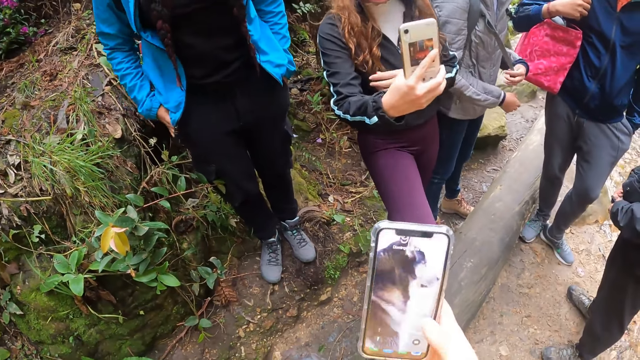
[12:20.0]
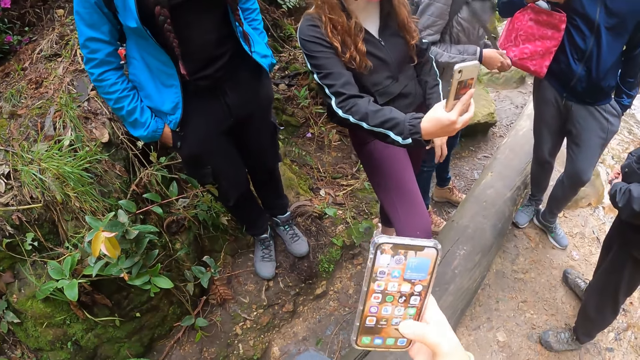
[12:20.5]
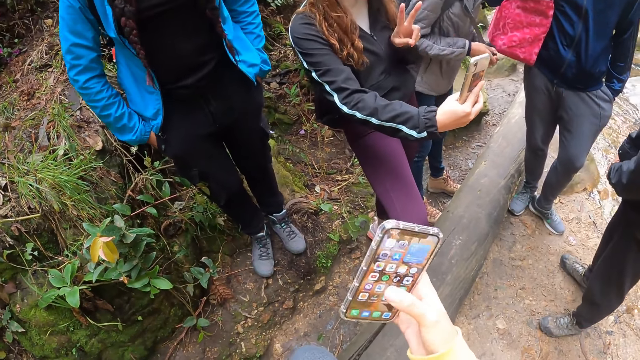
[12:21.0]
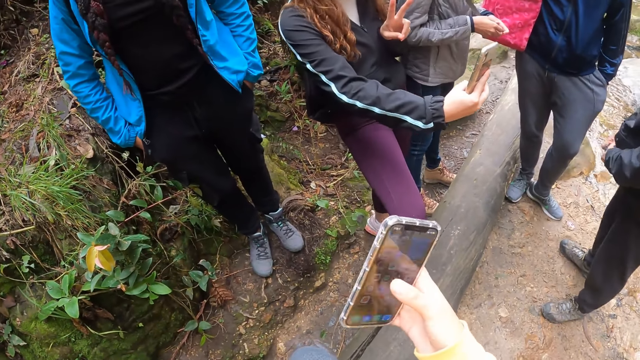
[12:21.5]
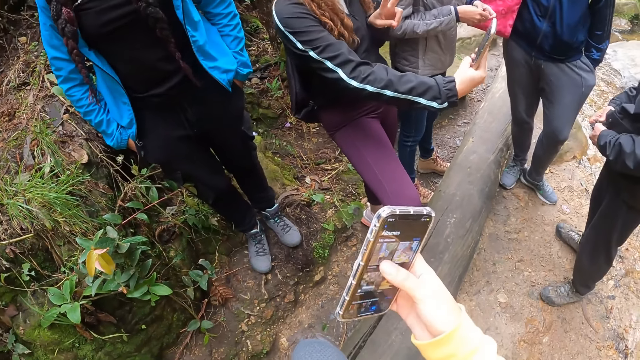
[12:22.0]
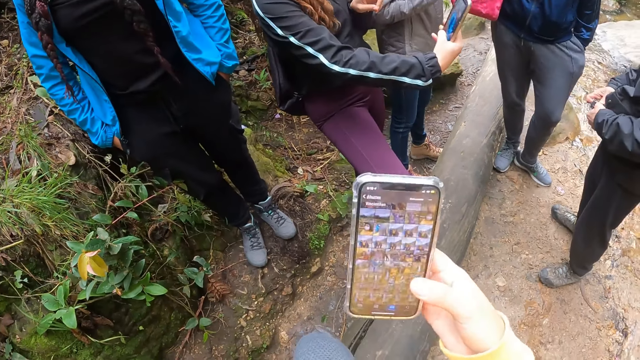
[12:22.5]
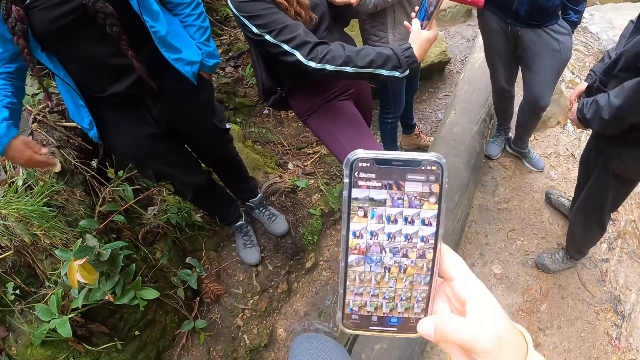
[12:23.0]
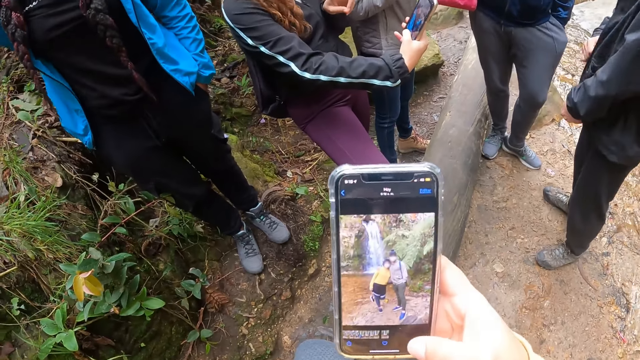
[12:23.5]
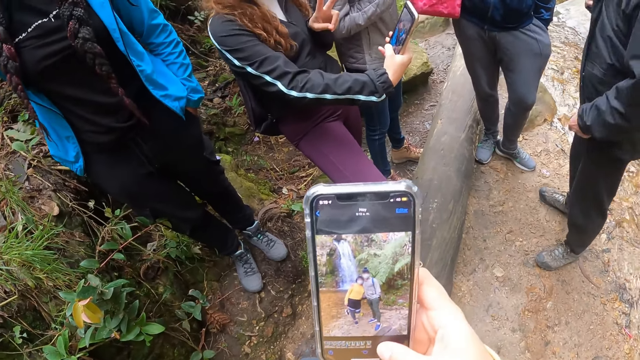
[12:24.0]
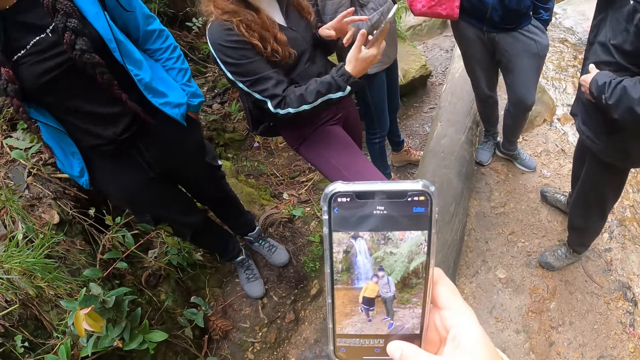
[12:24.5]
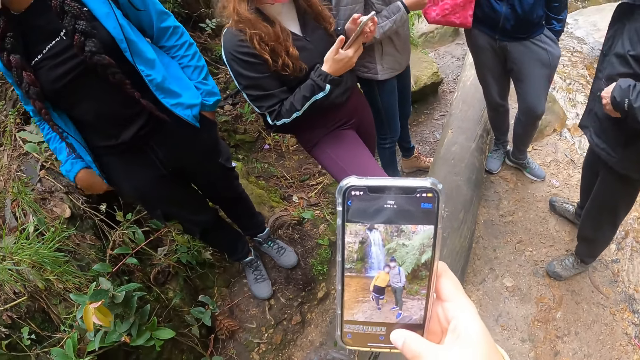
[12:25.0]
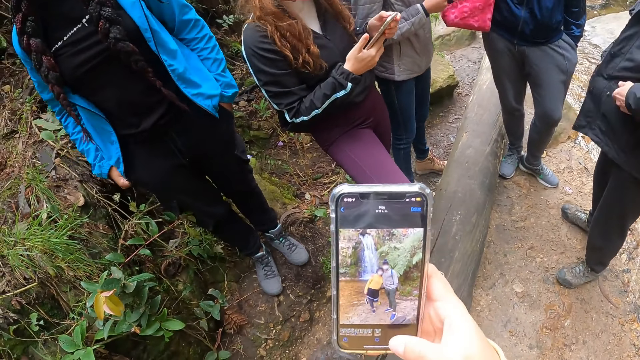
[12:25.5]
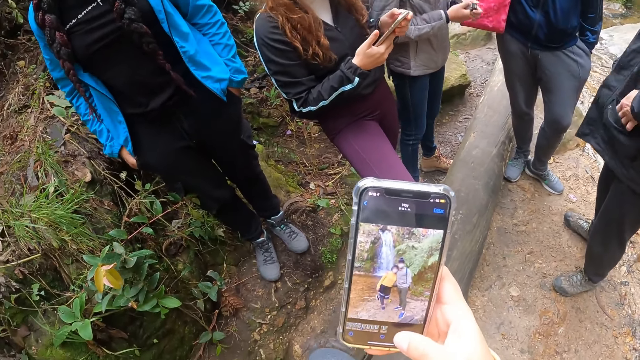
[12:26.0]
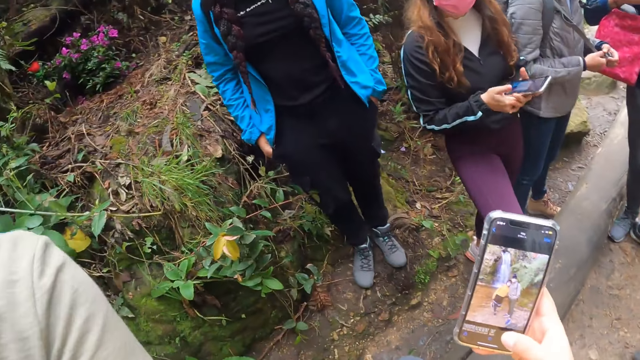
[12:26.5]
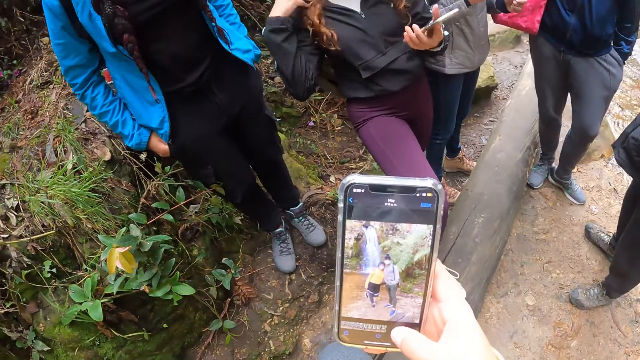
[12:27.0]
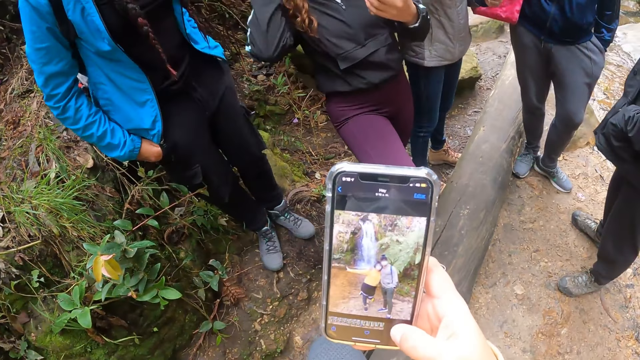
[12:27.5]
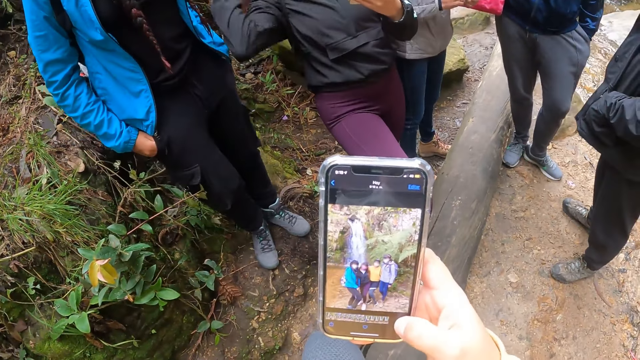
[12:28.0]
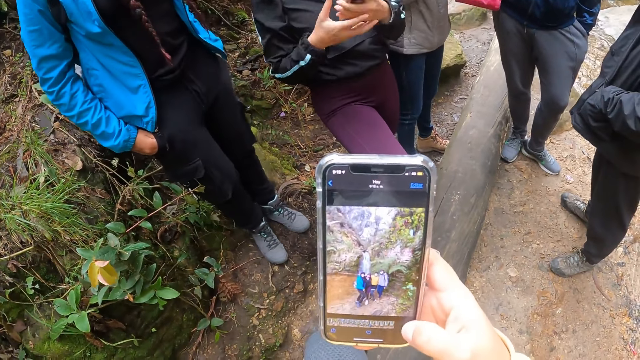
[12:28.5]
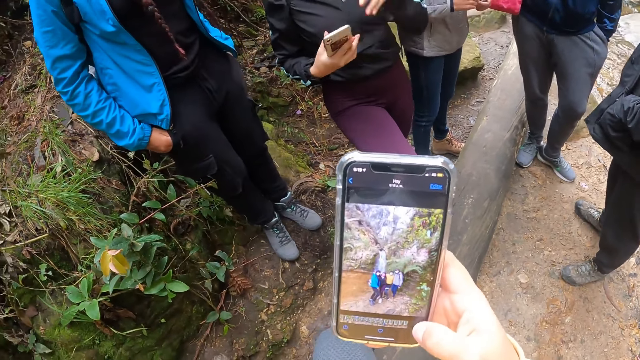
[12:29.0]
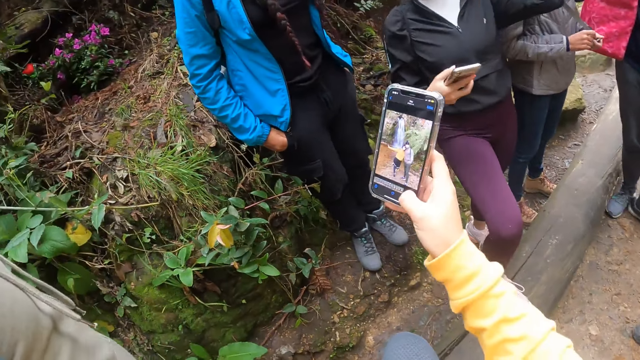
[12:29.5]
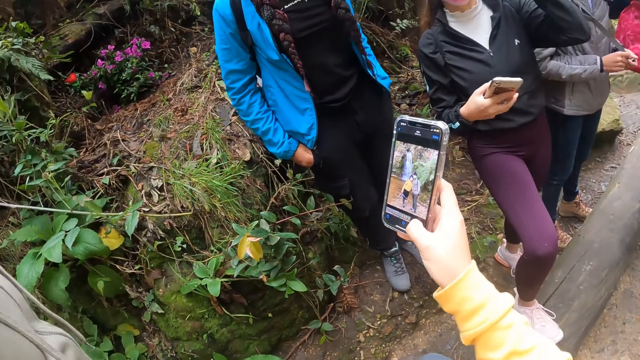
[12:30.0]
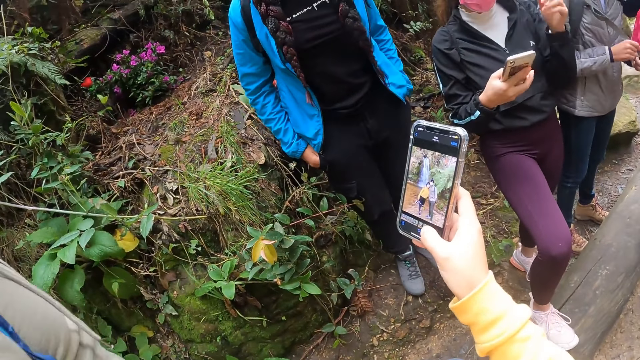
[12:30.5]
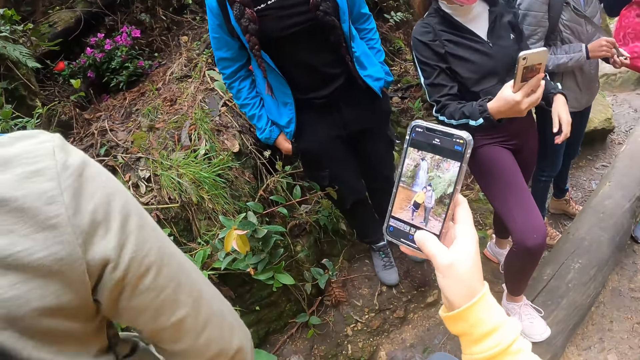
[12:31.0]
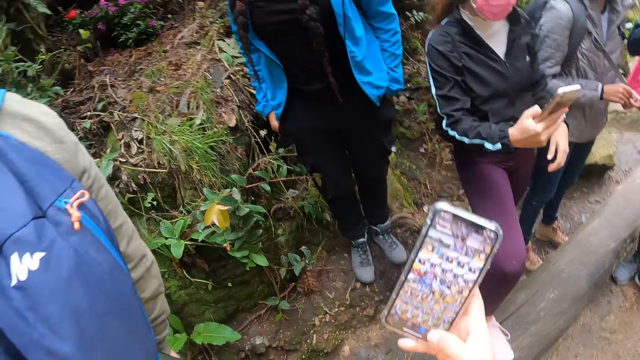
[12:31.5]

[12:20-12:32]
The camera wearer looks at the photos.

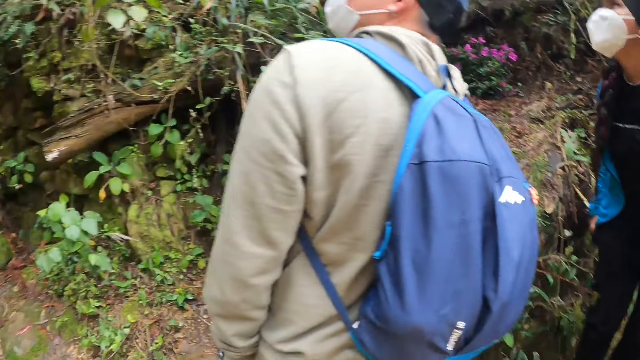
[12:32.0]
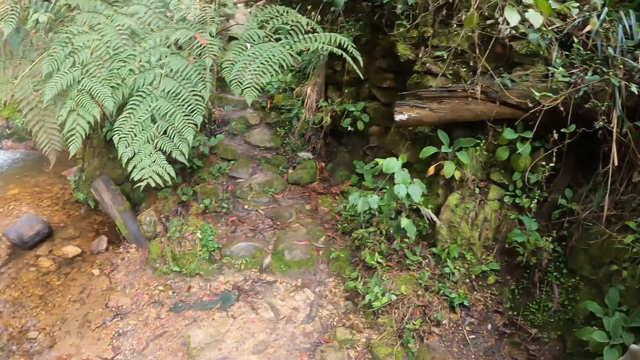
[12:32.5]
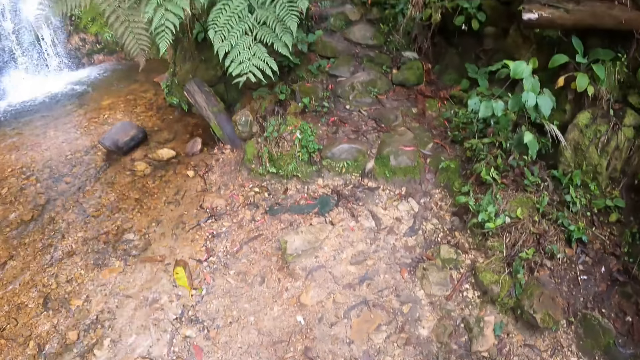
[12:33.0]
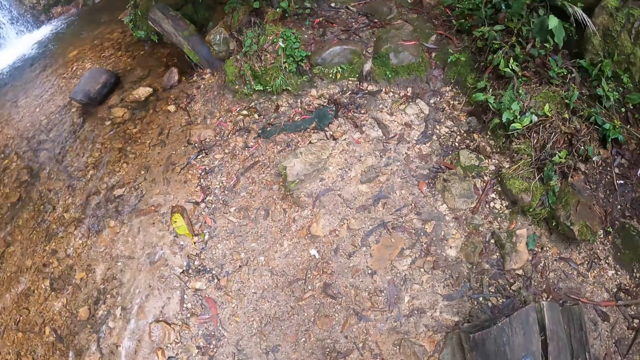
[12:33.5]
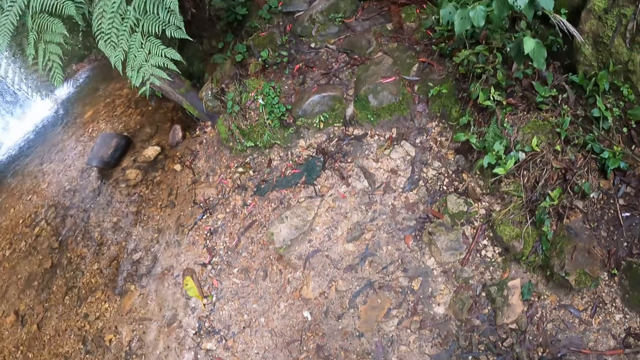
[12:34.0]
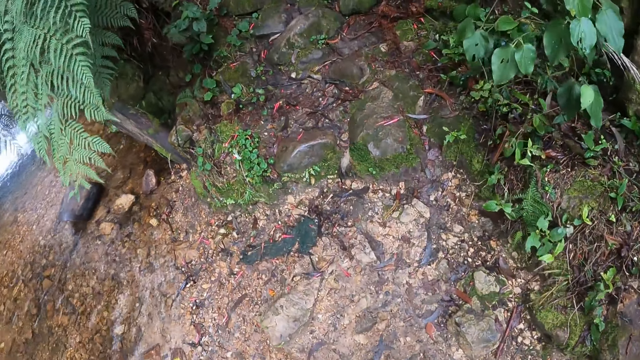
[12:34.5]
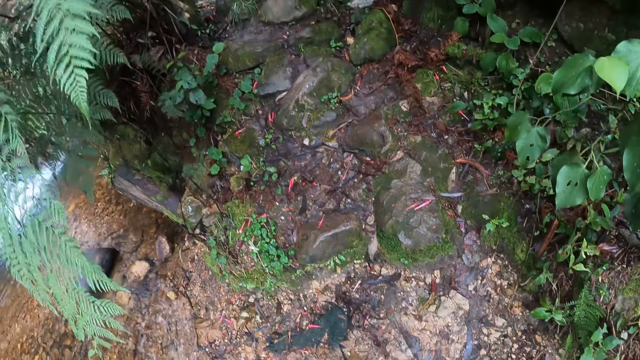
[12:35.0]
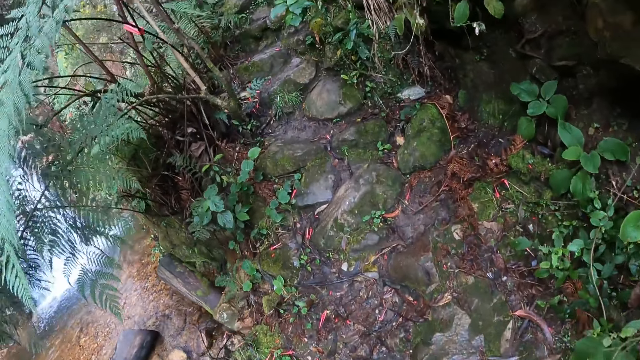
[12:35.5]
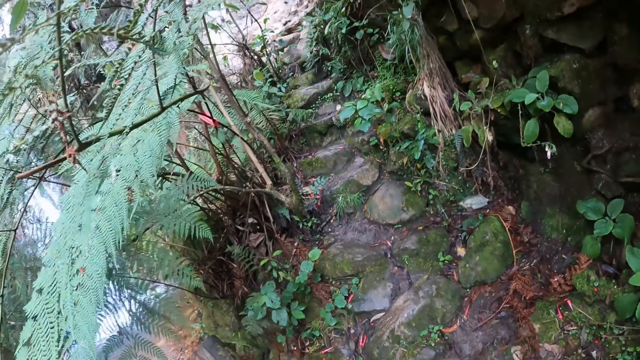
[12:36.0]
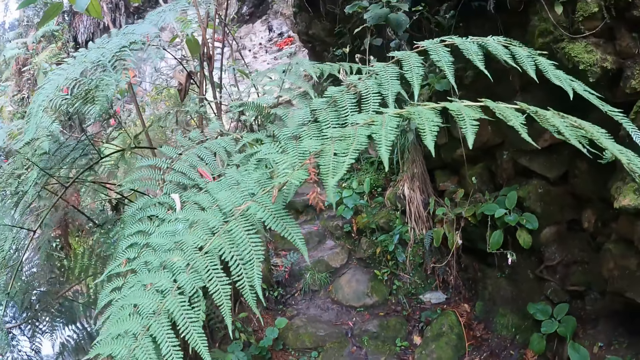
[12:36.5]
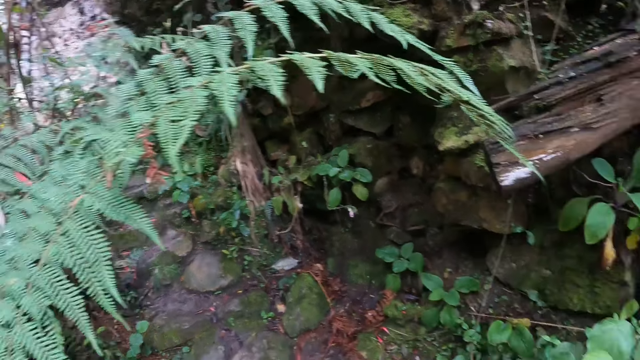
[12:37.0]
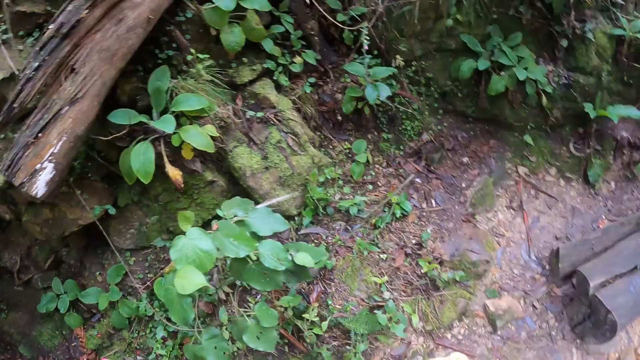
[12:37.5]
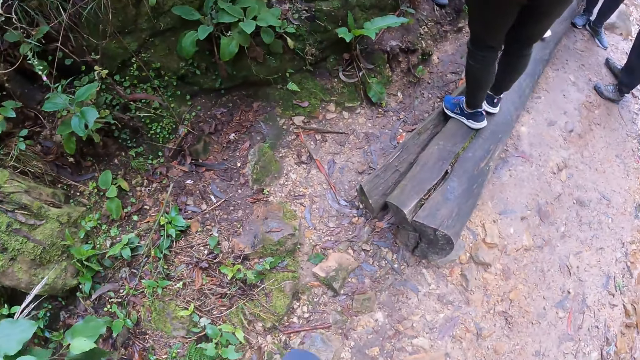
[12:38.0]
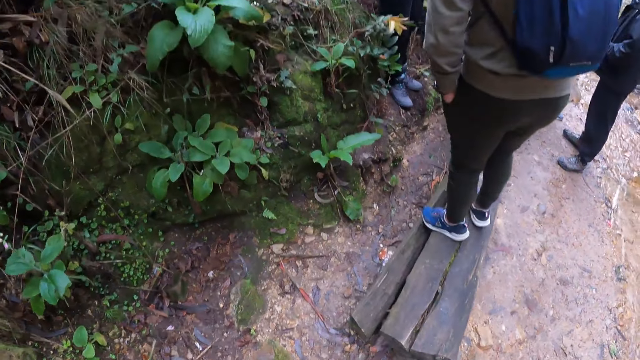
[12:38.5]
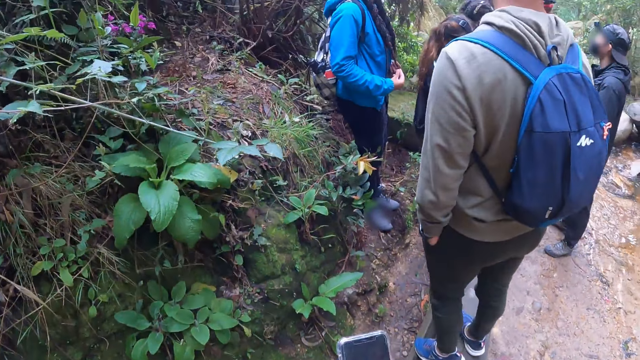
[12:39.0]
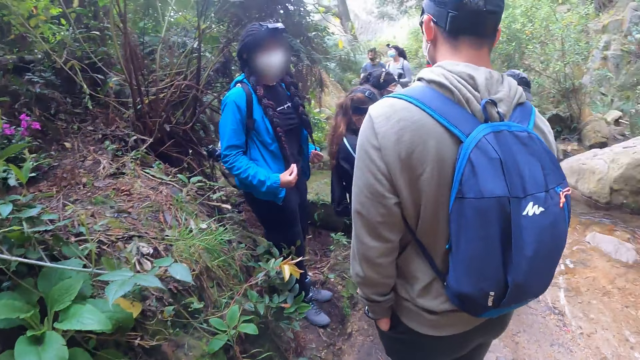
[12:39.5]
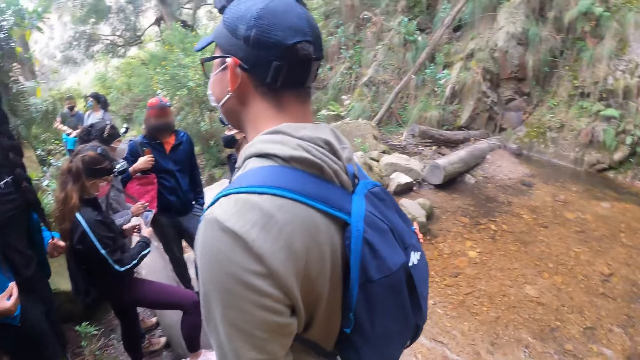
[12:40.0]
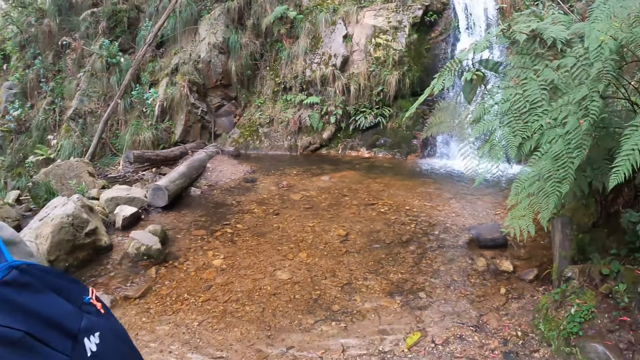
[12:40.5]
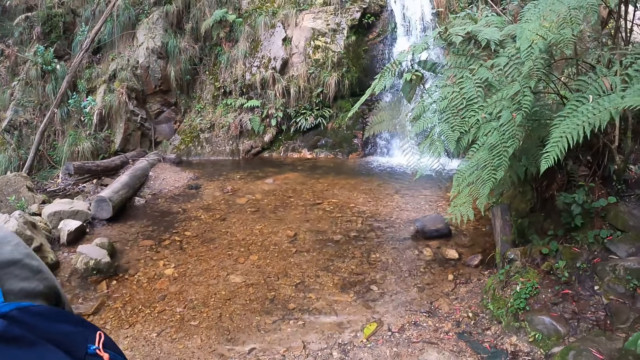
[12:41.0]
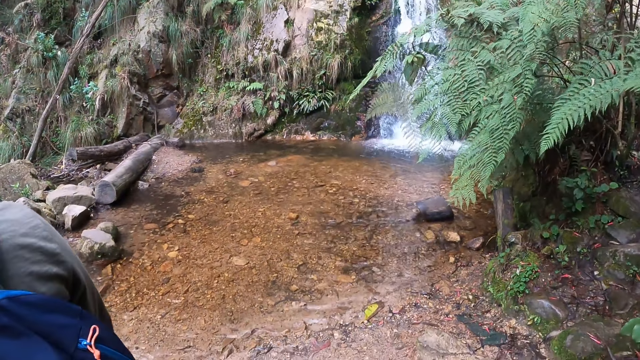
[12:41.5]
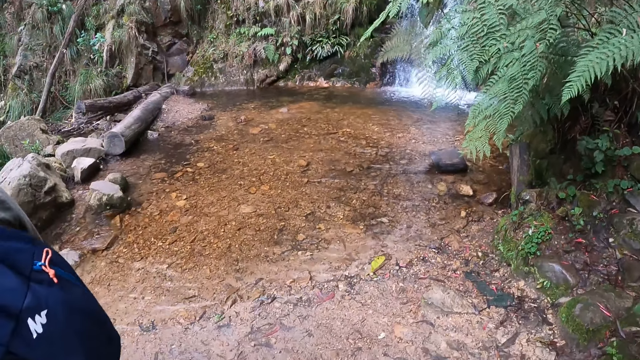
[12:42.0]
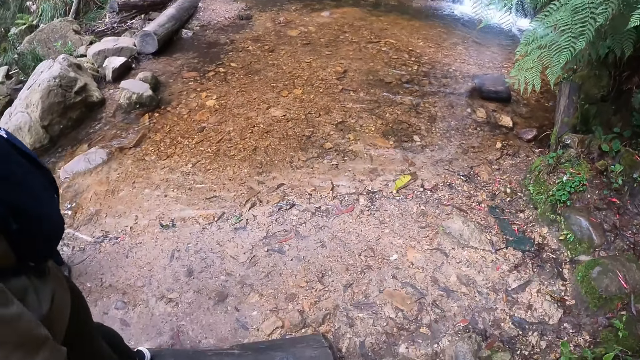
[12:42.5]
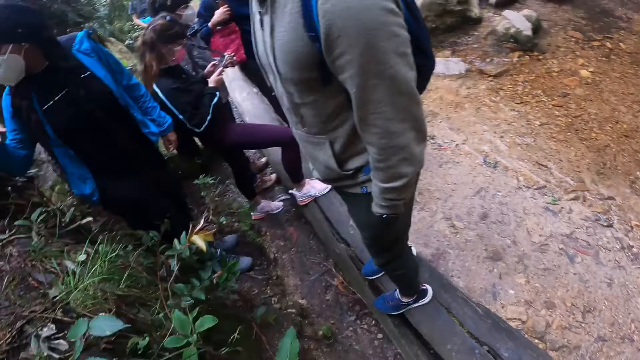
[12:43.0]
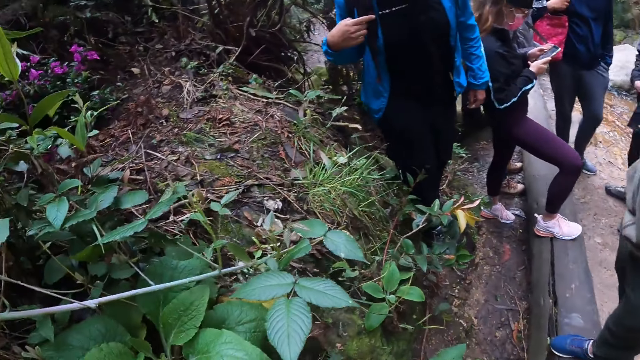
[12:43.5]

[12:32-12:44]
The camera wearer looks around. A person stands on the wood.
